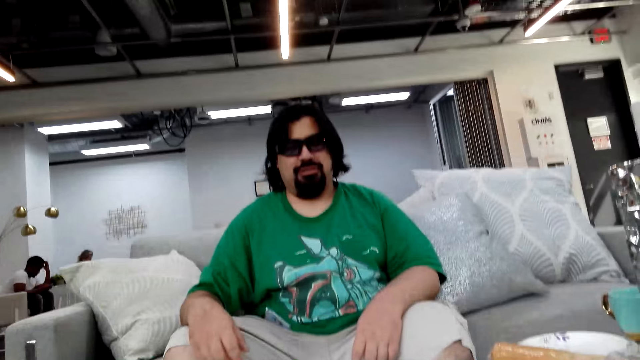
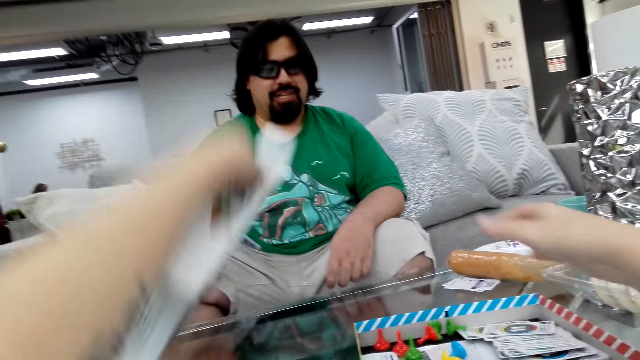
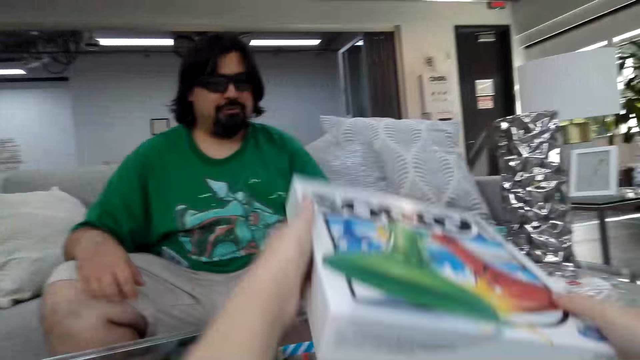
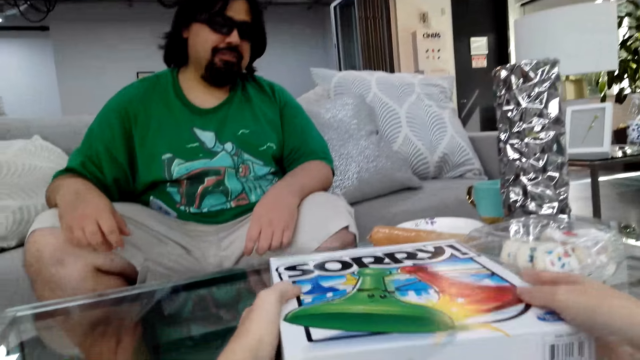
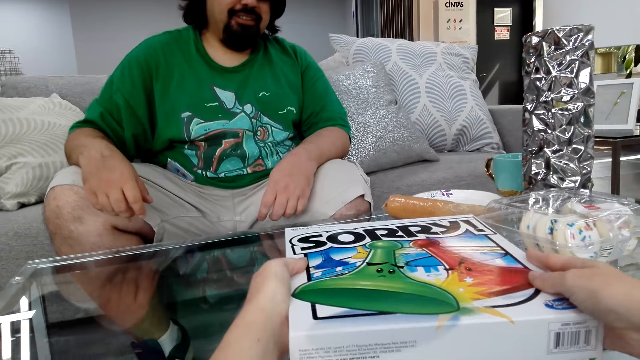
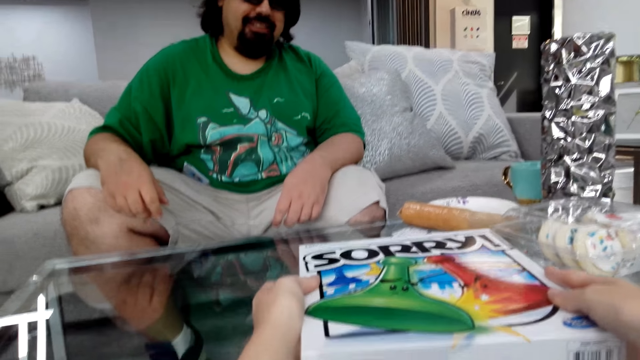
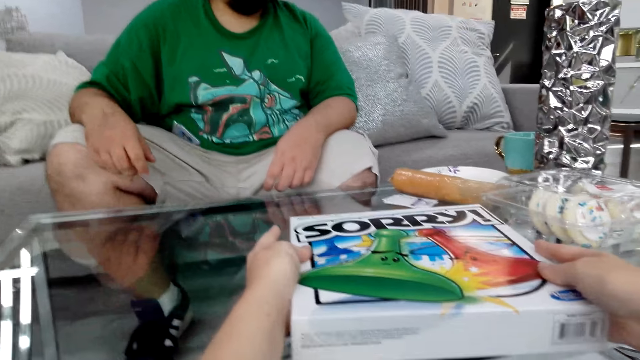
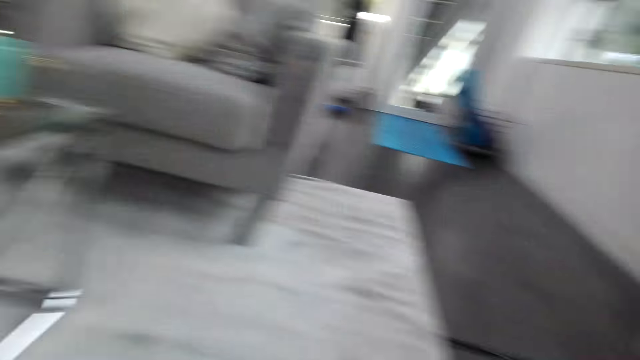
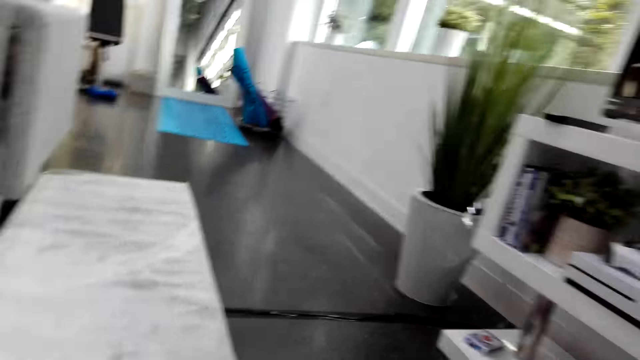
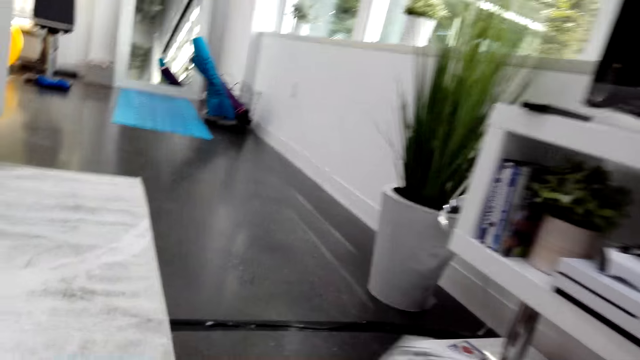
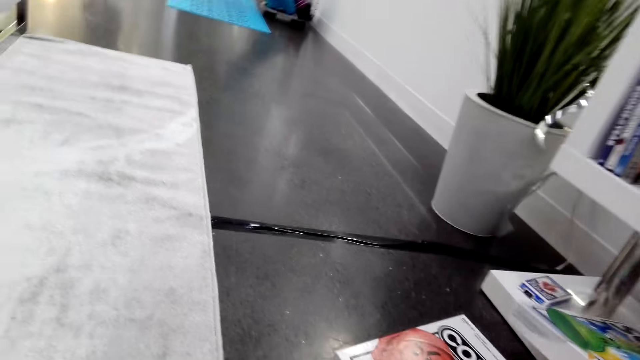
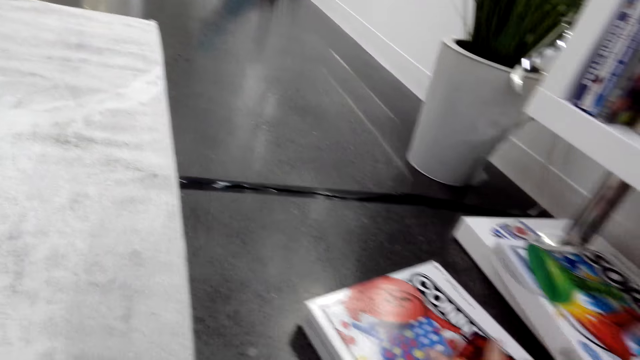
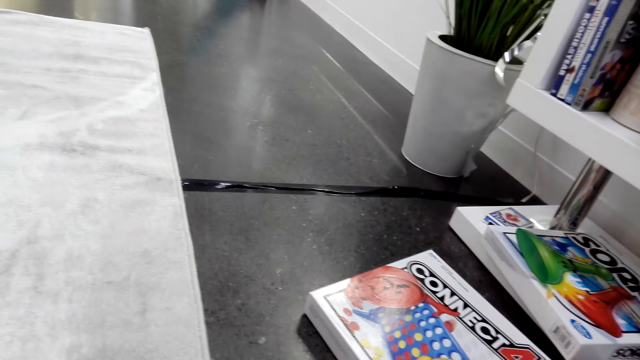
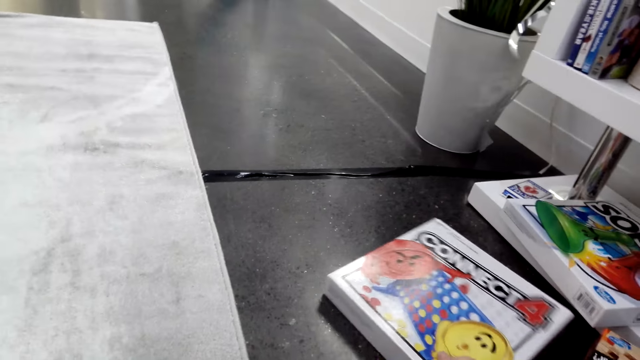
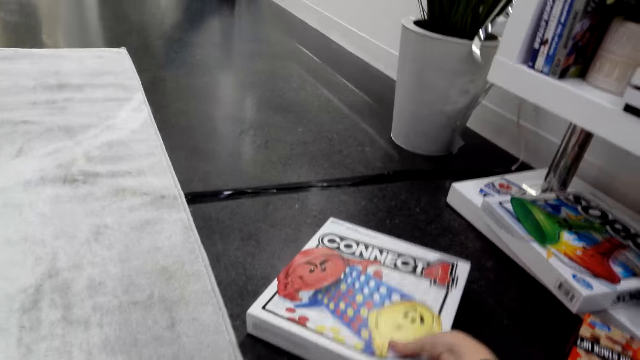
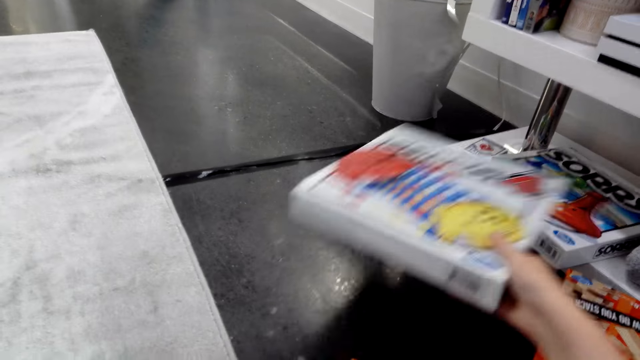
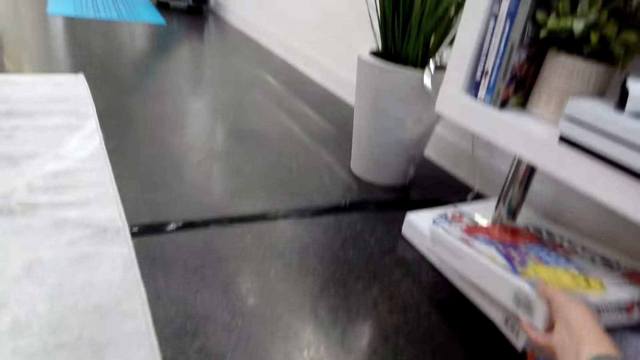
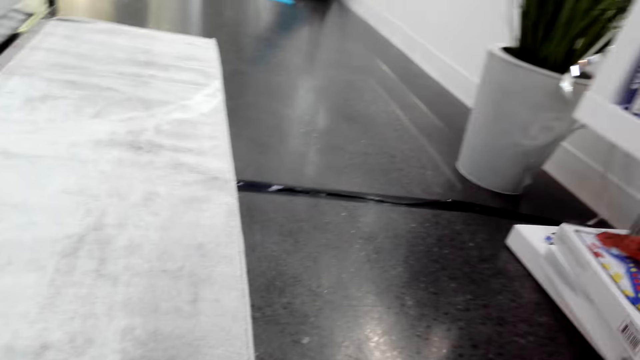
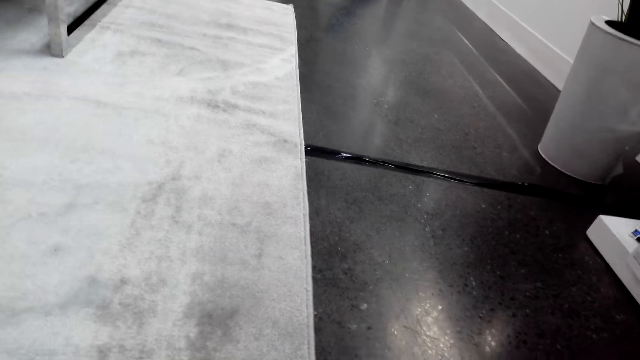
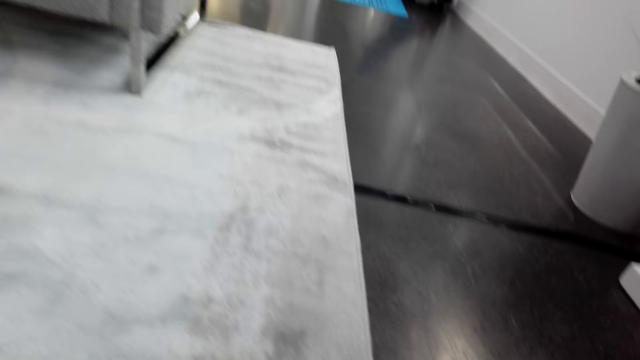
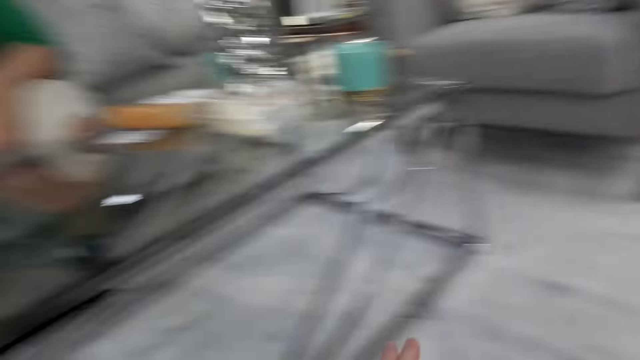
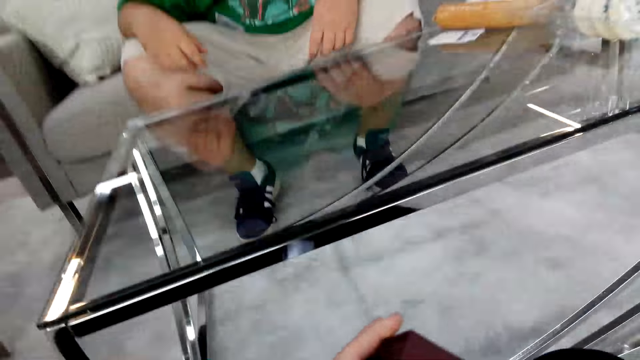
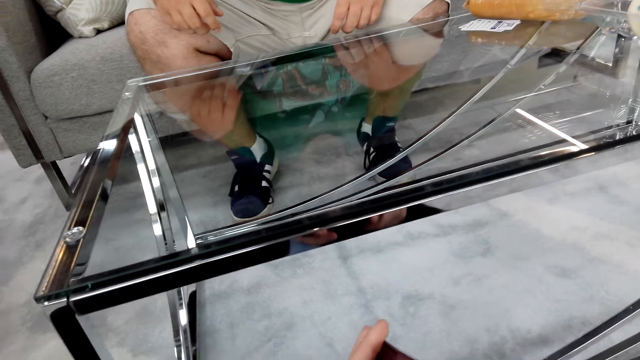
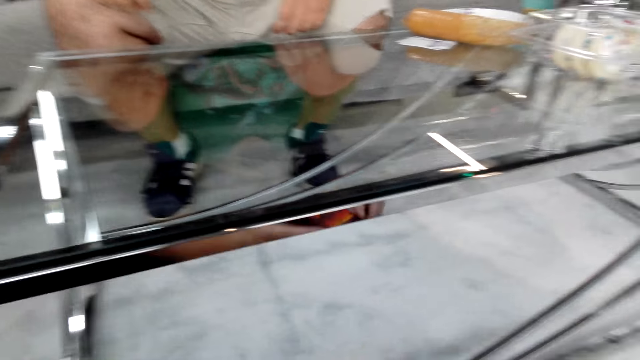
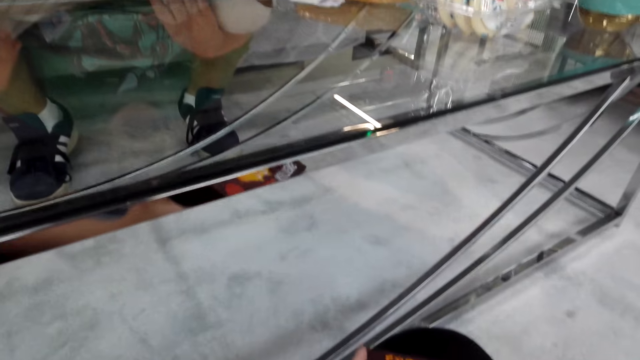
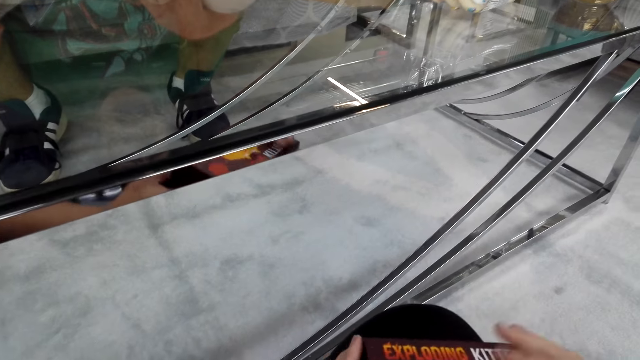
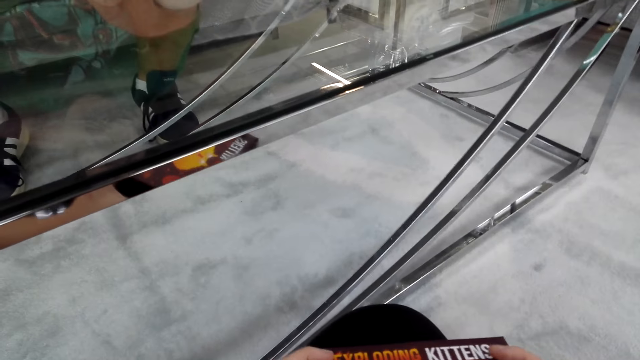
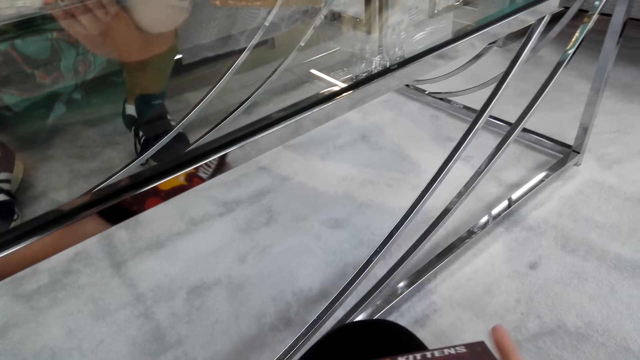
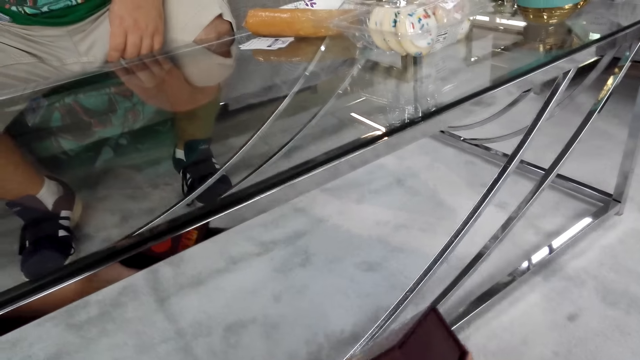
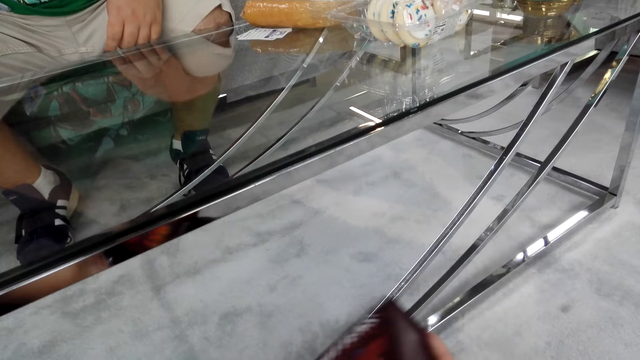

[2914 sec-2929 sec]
The camera wearer puts the box of the poker game on the table. They cover the box of the poker game. They talk and walk. They put the box in the TV stand. They take the Connect 4 box on the floor. They put the Connect 4 box in the TV stand. They walk and talk.

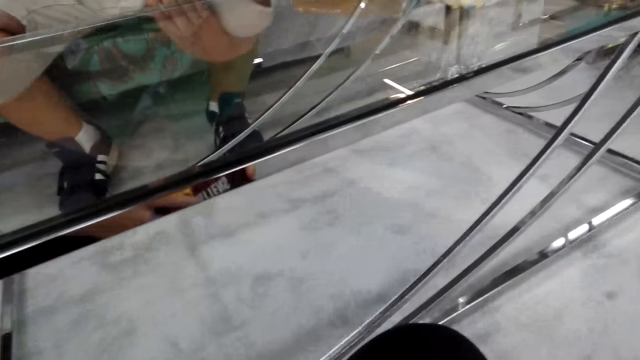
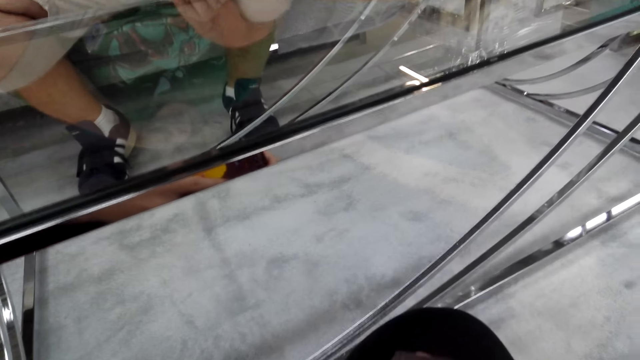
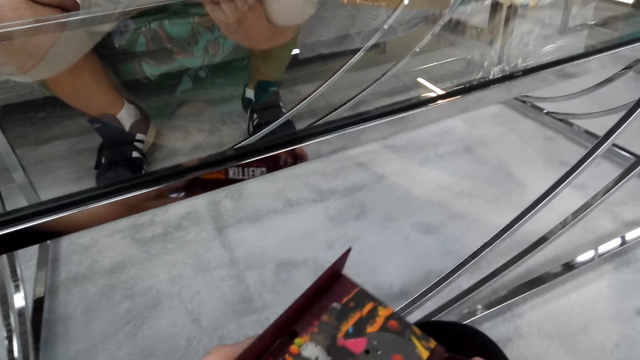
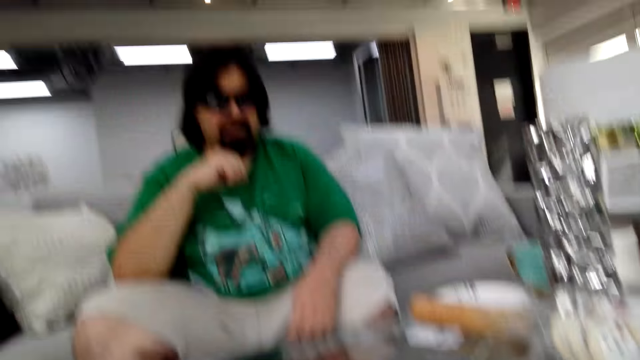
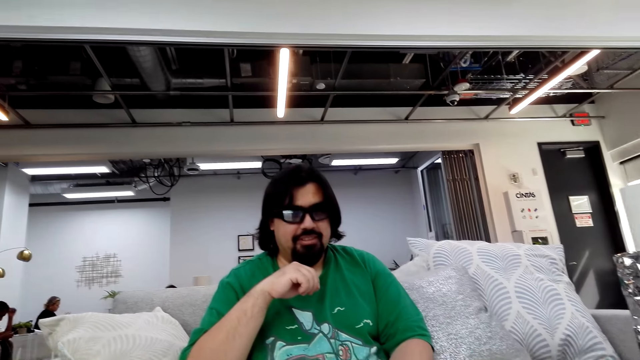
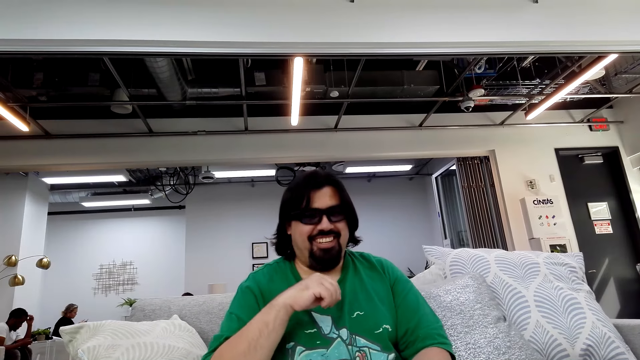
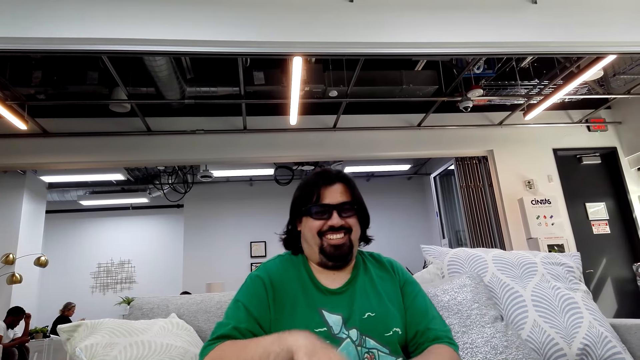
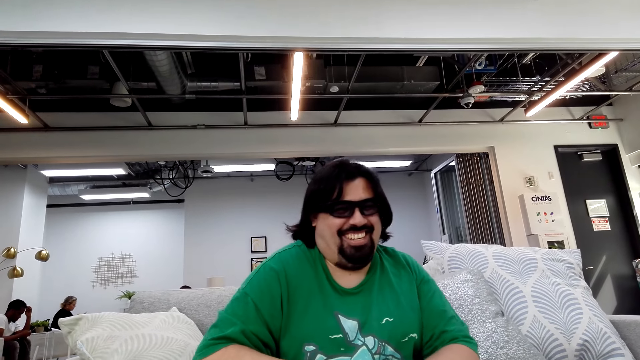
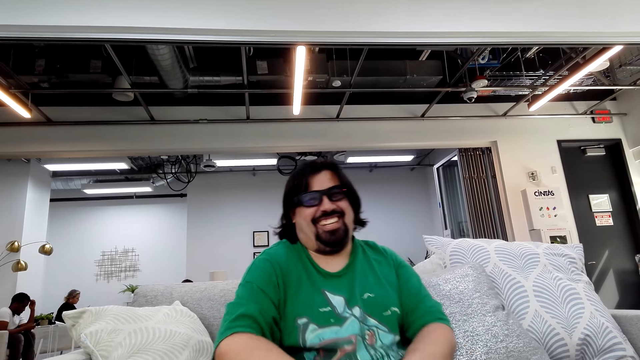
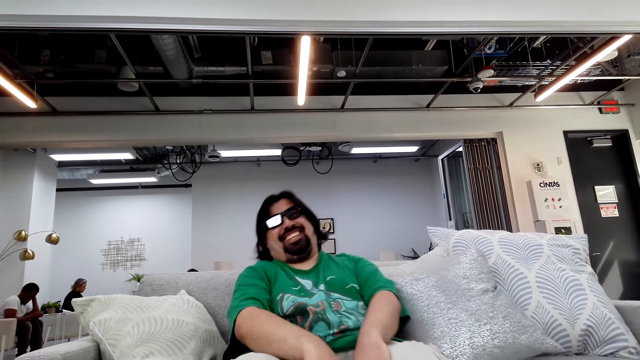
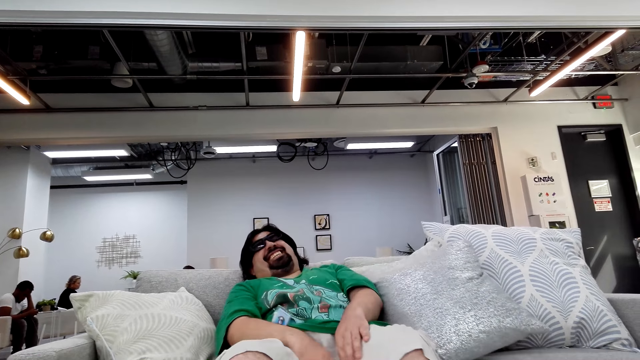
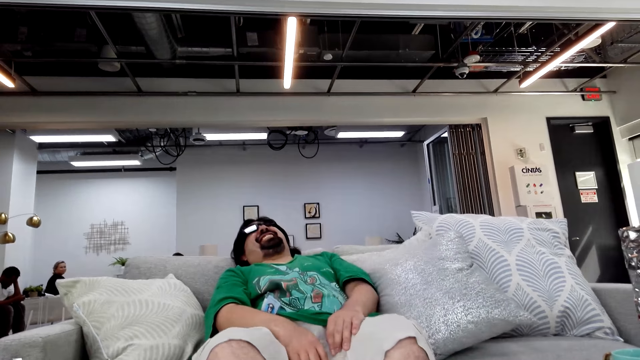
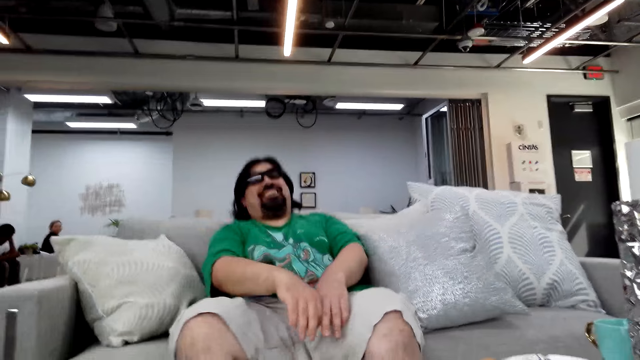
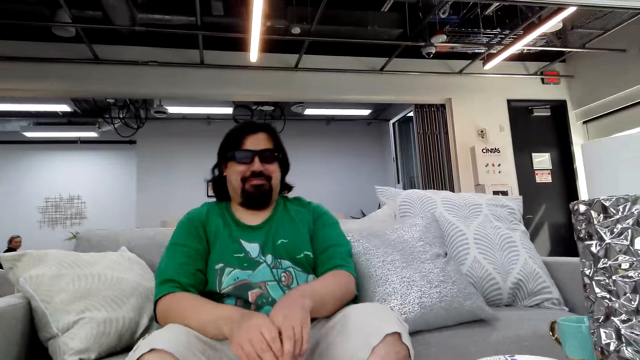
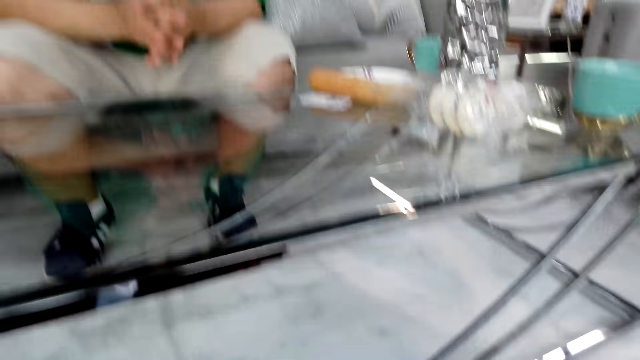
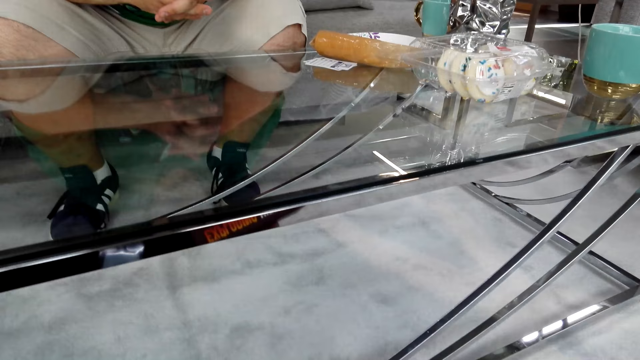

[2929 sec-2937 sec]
A man laughs. The camera wearer laughs.
